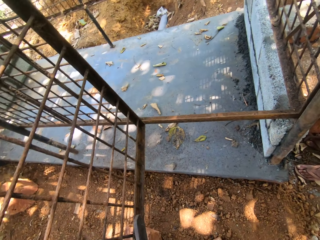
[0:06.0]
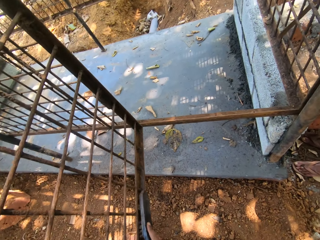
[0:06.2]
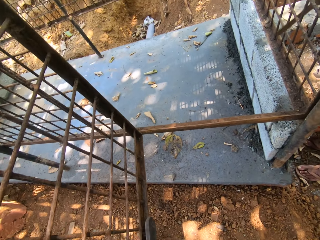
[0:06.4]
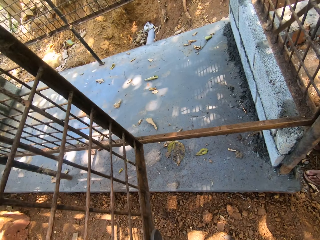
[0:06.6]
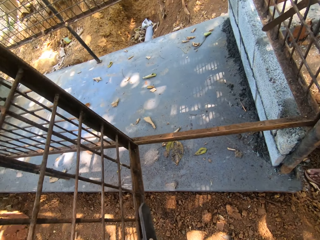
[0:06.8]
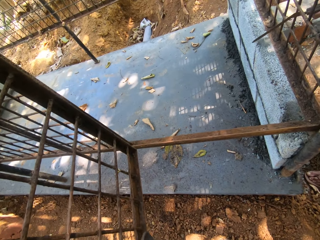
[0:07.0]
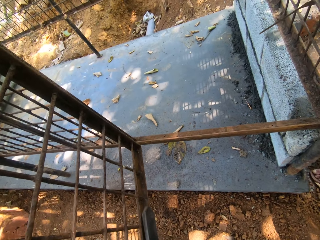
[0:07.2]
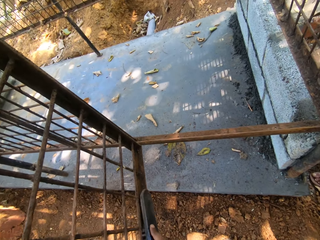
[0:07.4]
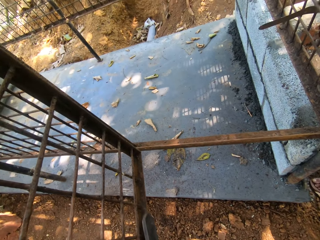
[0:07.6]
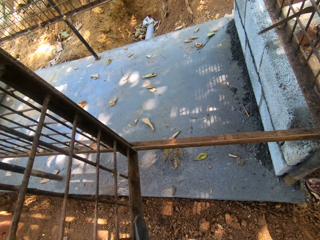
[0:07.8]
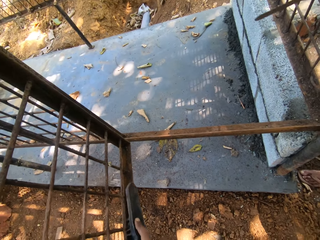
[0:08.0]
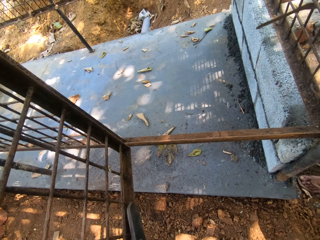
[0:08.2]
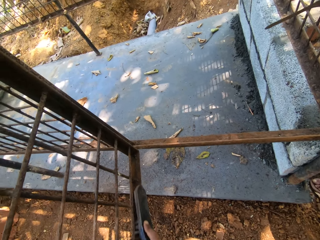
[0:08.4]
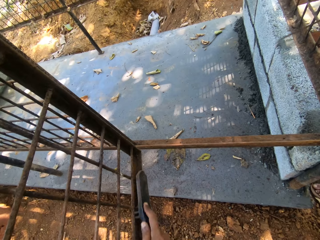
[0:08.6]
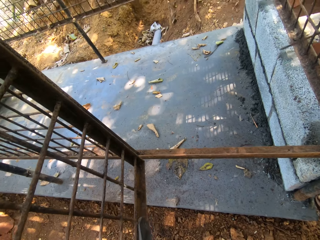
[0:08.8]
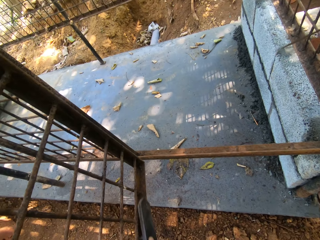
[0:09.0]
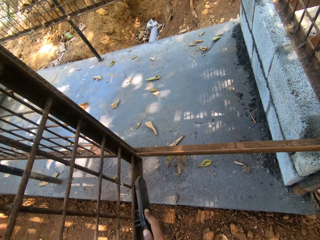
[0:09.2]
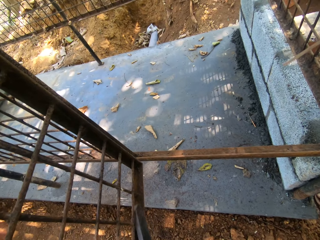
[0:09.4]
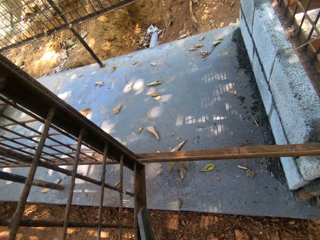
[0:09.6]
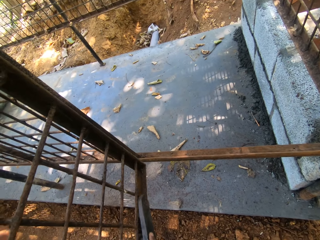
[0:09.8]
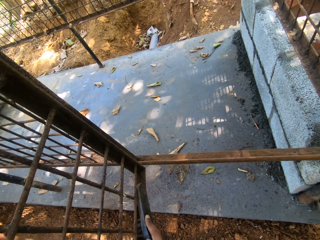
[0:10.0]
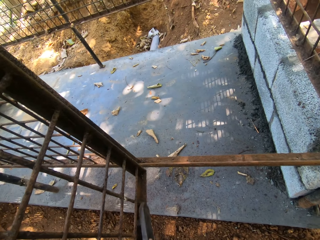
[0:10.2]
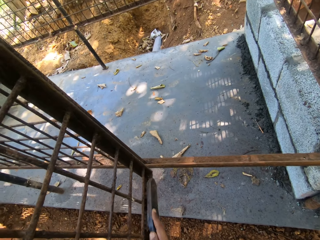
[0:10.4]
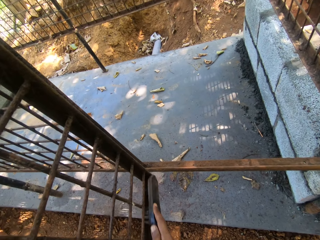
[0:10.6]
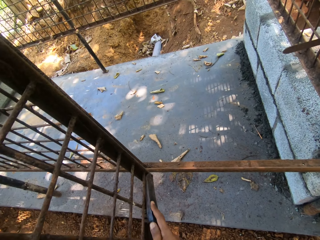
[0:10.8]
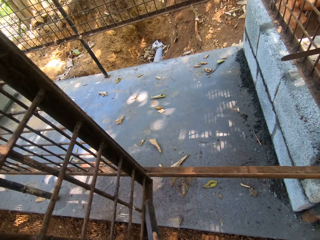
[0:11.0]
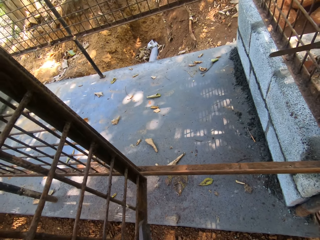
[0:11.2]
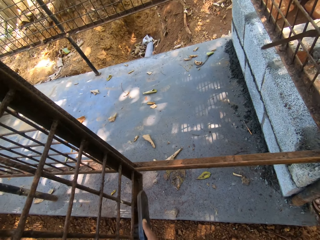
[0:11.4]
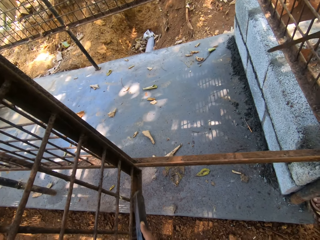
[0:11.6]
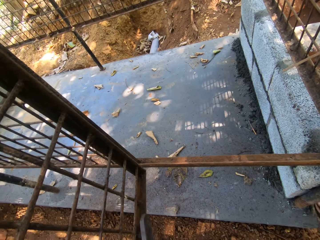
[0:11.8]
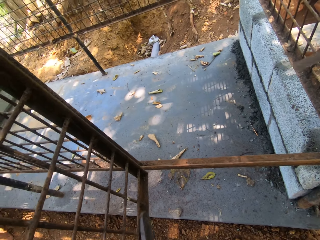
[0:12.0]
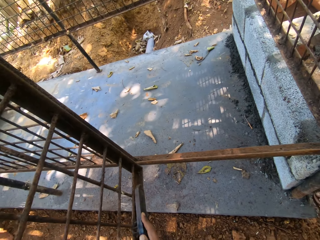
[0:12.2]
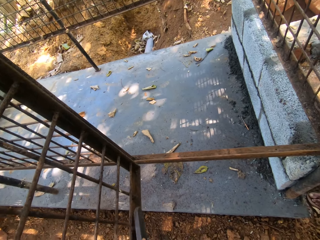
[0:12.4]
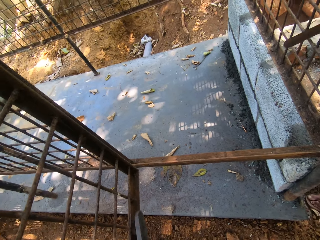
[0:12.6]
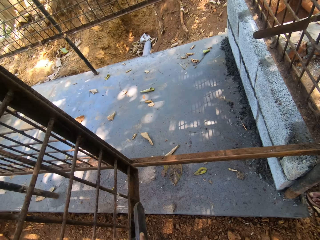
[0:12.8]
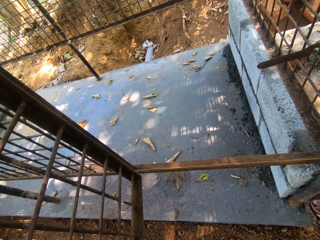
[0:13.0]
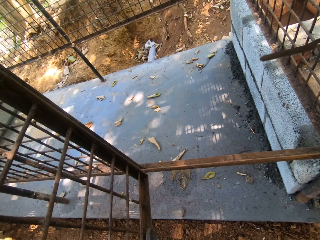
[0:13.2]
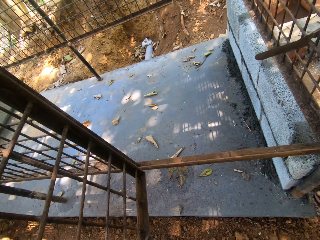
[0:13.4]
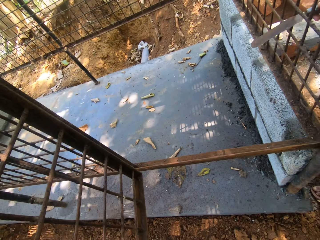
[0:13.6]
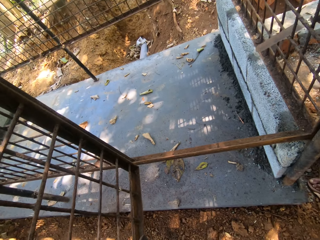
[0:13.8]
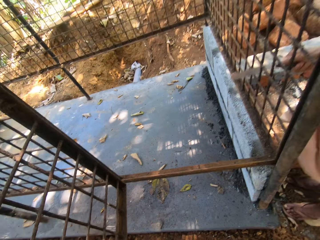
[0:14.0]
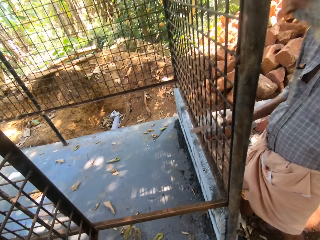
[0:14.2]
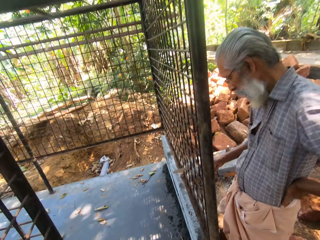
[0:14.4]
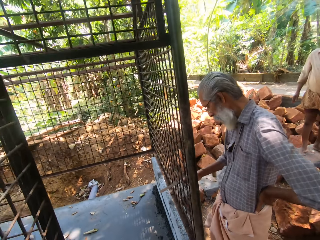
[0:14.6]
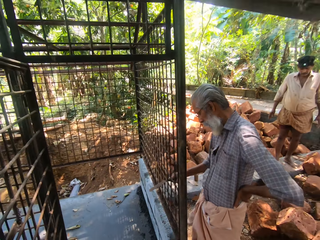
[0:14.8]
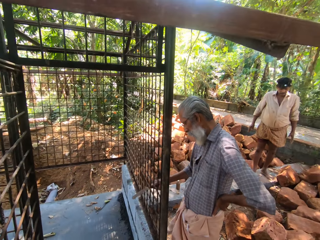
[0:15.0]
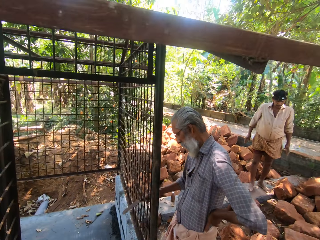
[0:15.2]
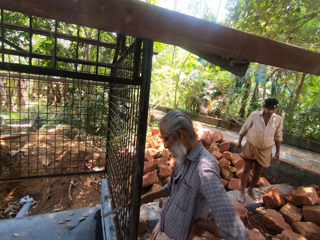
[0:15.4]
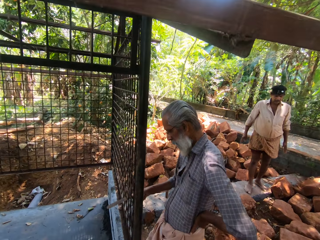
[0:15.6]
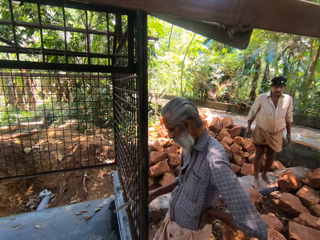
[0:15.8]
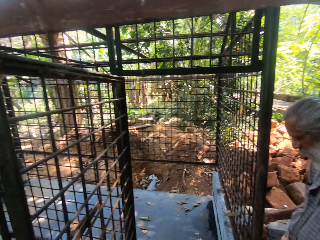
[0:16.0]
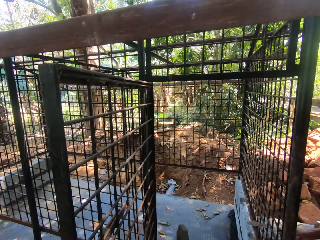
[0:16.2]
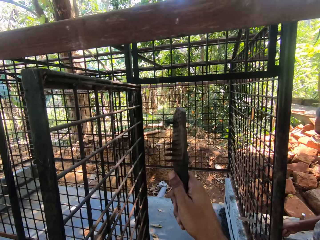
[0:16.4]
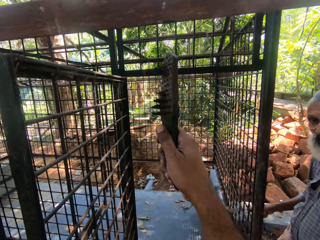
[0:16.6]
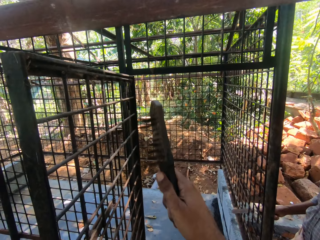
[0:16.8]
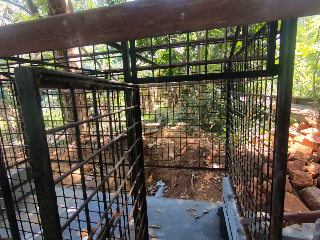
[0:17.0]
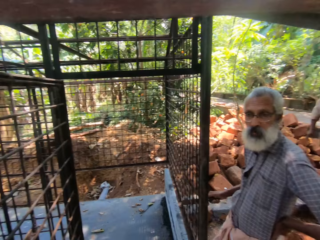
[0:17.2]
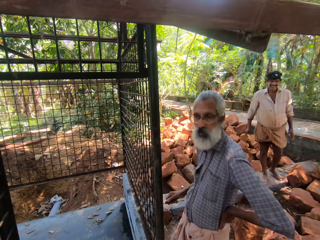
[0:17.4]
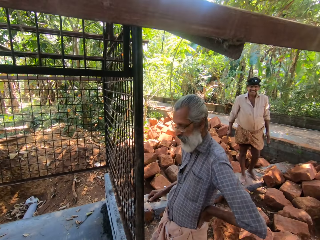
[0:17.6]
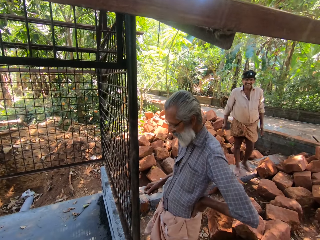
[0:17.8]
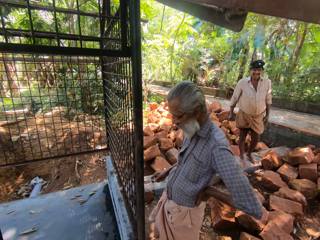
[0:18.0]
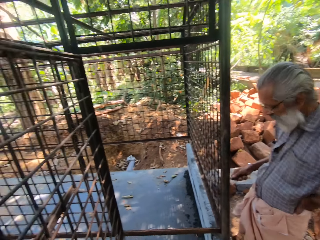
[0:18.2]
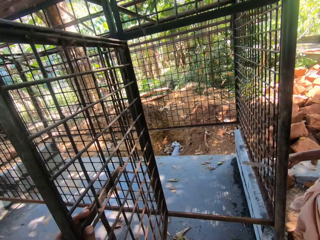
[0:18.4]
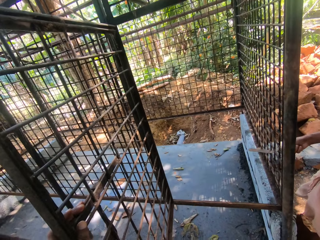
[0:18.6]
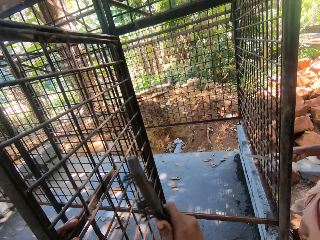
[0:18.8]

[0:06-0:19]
The camera wearer scratches the metal with a brush. They turn around. A person scrubs the grill with a metal bar. The camera wearer moves the hand with the brush up. They turn around.

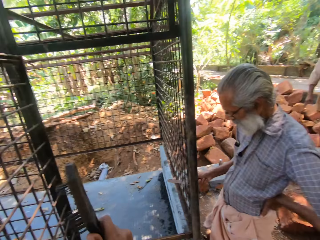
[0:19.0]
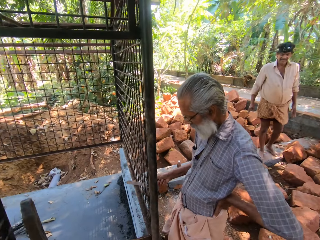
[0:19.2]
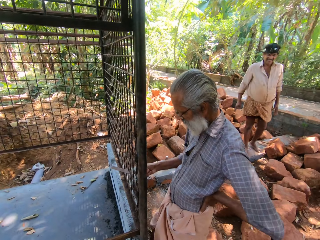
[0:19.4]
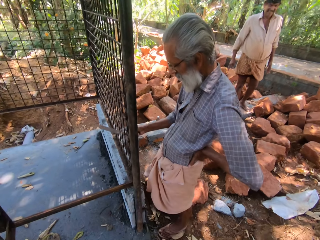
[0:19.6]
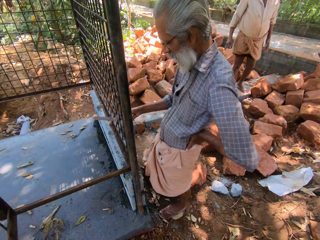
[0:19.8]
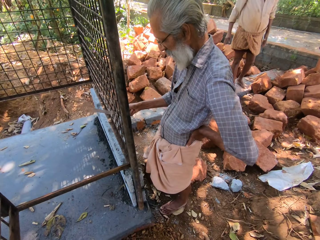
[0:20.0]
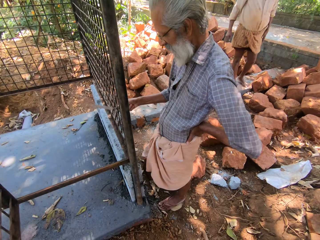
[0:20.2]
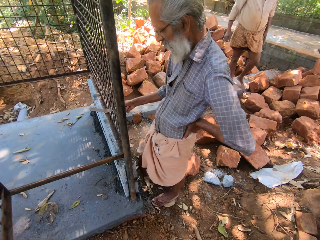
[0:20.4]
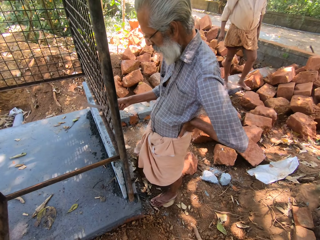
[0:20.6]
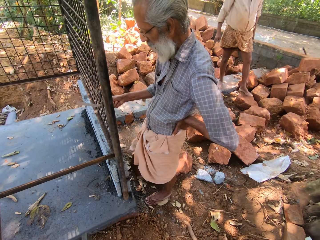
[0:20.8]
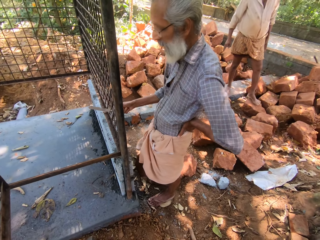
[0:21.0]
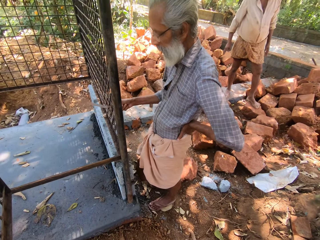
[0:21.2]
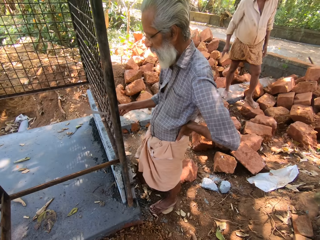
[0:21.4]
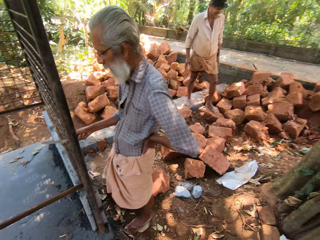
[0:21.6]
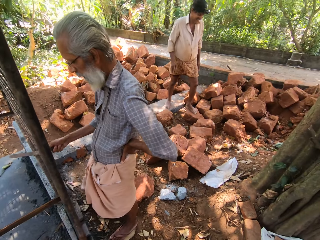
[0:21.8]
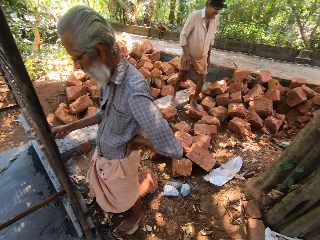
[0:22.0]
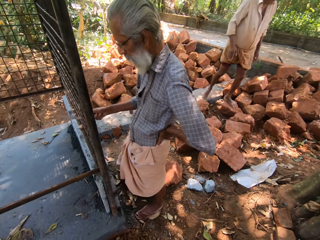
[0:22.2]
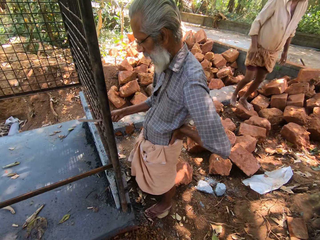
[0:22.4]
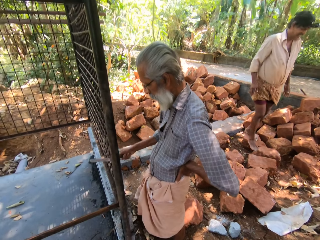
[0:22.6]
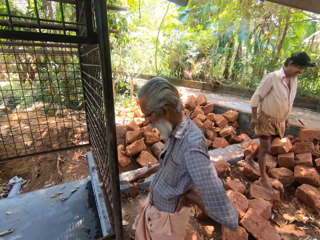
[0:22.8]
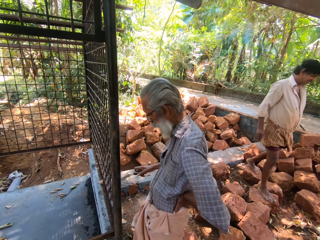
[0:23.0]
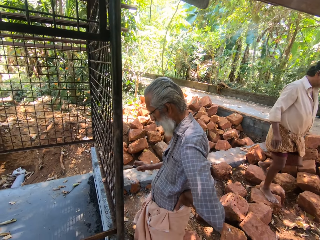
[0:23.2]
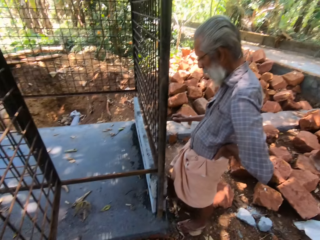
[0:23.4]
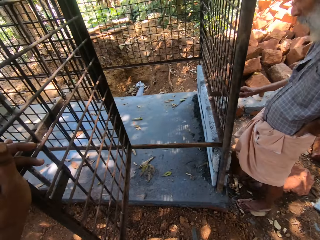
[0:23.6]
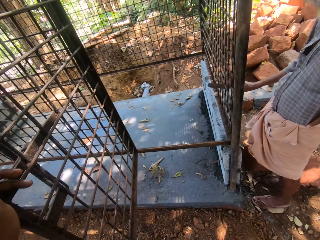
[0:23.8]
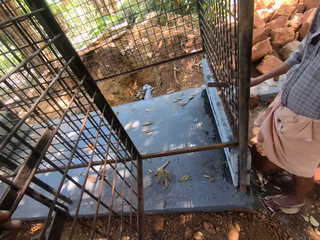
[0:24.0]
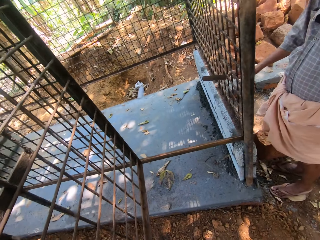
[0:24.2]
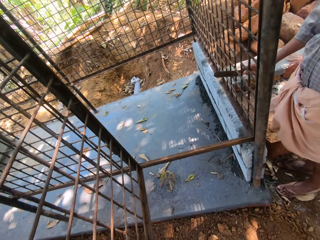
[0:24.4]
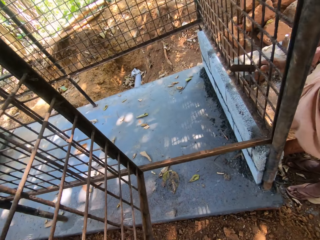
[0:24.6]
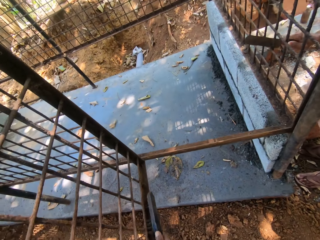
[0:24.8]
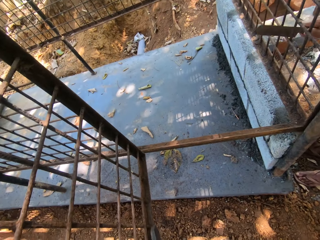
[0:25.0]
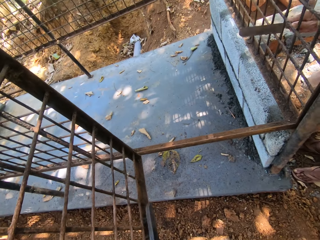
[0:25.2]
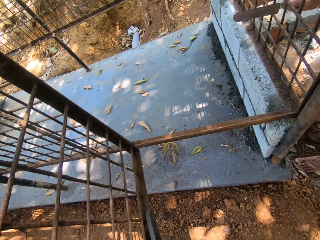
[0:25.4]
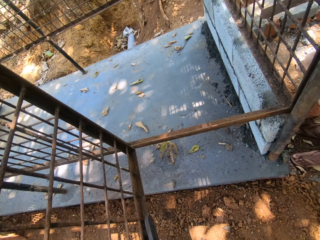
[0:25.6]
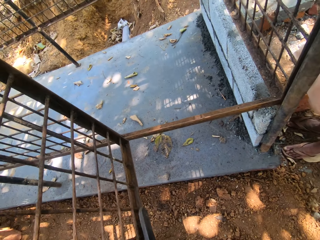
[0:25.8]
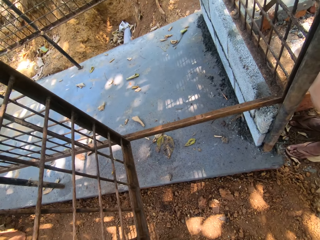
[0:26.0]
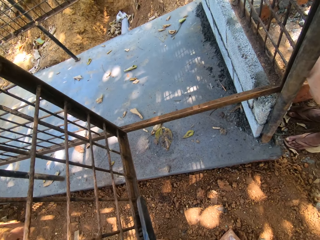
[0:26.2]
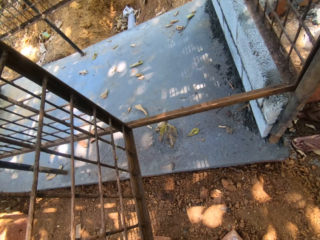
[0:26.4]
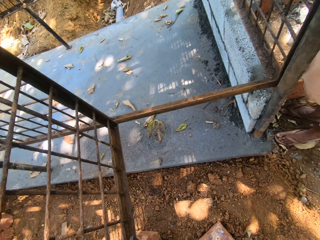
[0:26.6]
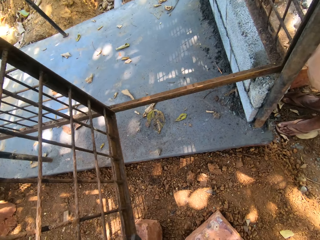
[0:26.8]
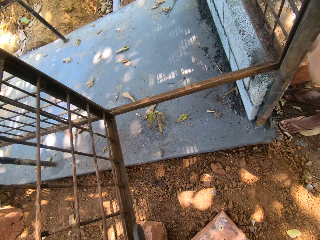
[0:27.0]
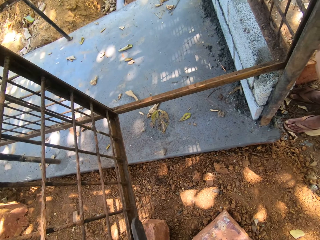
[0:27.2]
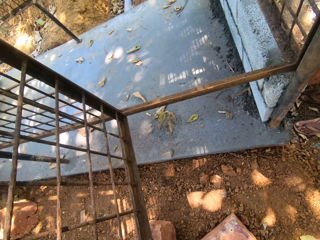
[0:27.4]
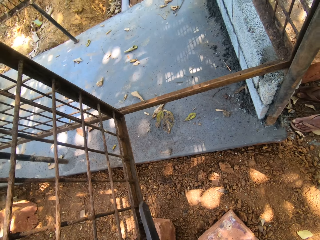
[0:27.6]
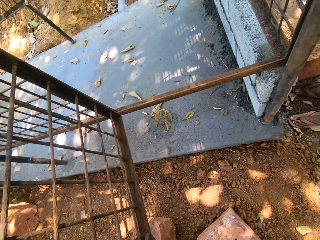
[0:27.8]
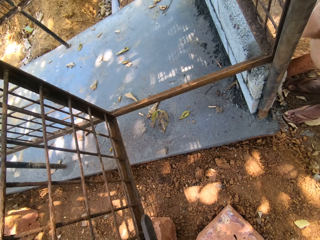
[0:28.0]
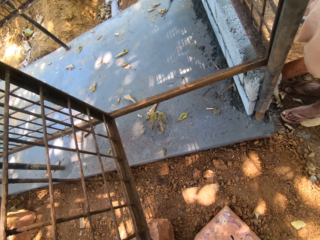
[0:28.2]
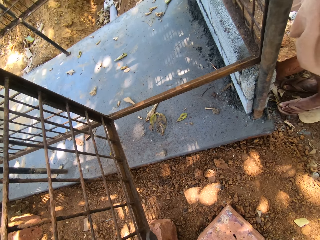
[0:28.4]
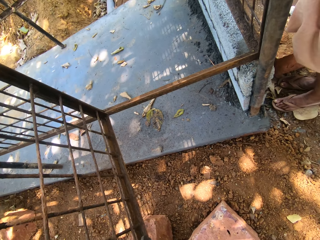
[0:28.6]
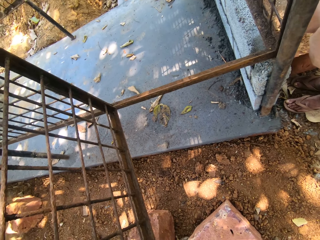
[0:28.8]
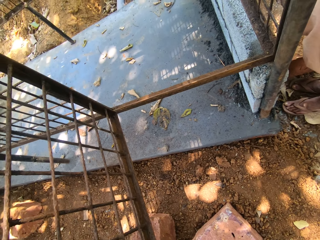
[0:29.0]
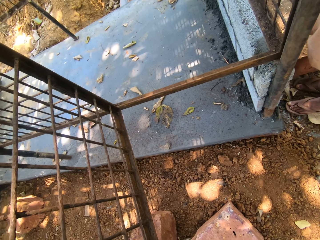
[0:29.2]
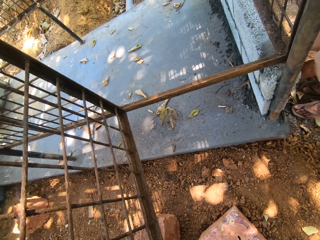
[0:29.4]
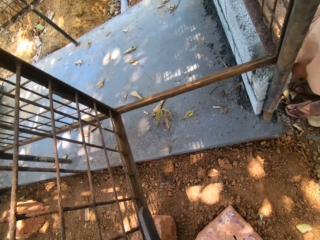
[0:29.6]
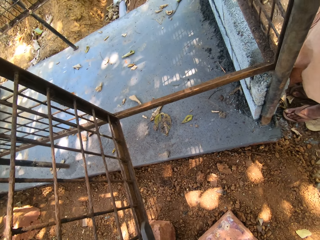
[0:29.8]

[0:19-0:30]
The camera wearer moves the hand with a brush. A person scrubs the grill with a metal bar. The person walks on the stone. The camera wearer turns around. The person scrubs the grill with the metal bar. The camera wearer scratches the metal with the brush.
